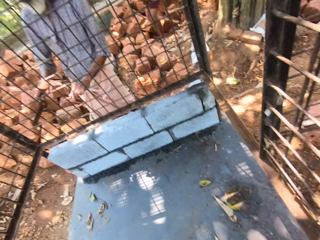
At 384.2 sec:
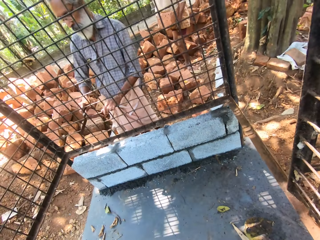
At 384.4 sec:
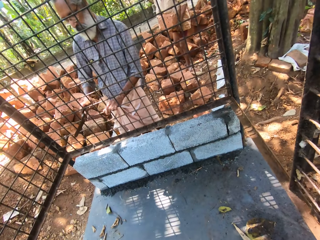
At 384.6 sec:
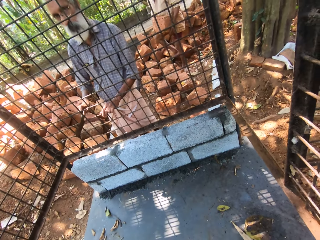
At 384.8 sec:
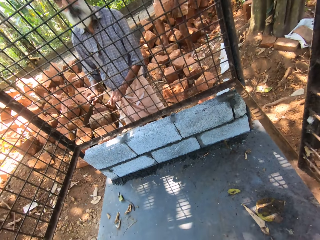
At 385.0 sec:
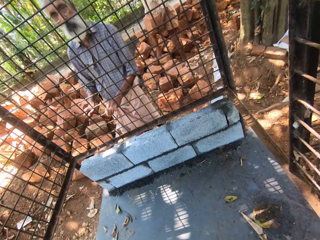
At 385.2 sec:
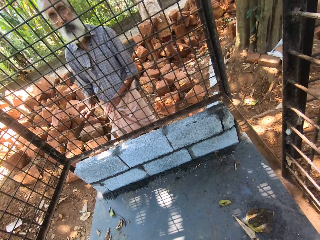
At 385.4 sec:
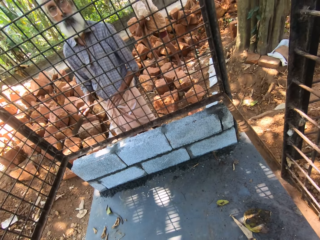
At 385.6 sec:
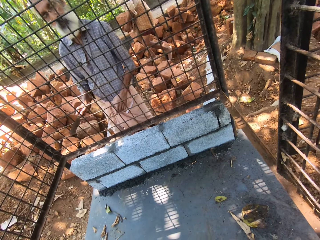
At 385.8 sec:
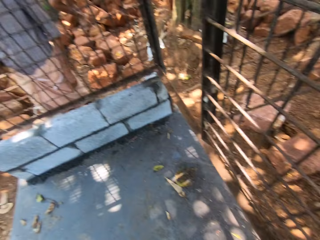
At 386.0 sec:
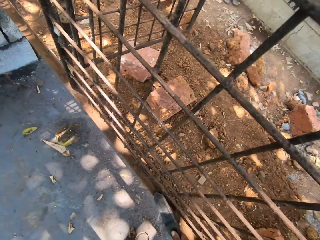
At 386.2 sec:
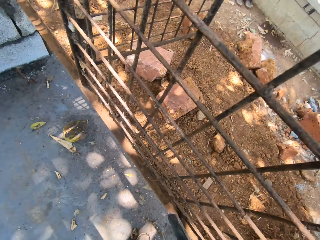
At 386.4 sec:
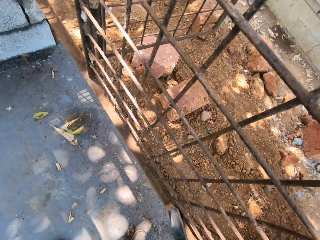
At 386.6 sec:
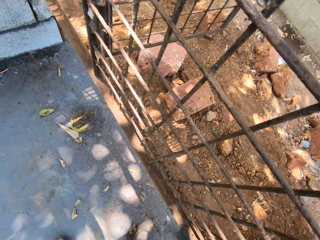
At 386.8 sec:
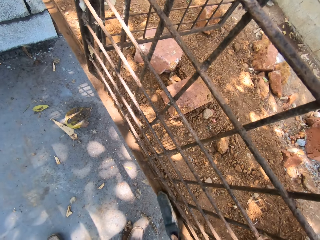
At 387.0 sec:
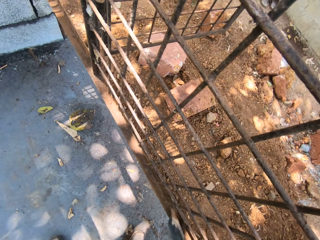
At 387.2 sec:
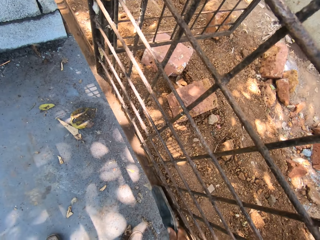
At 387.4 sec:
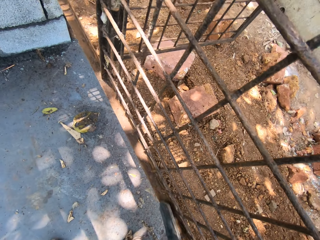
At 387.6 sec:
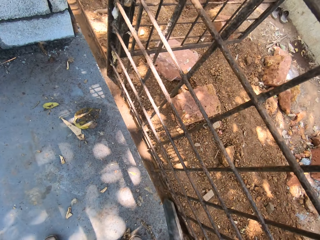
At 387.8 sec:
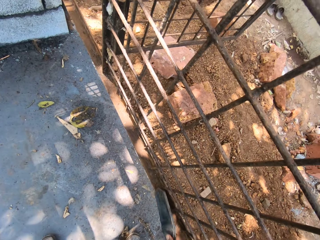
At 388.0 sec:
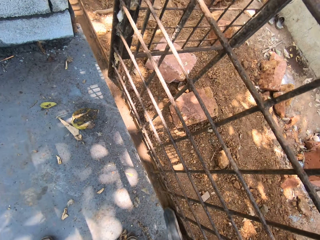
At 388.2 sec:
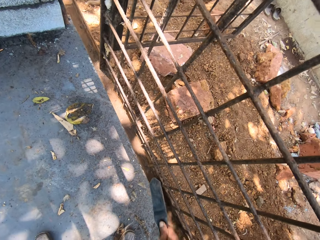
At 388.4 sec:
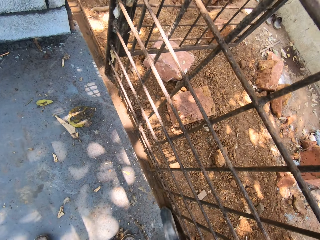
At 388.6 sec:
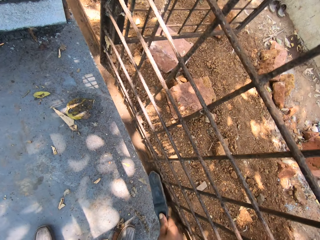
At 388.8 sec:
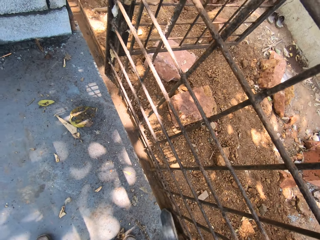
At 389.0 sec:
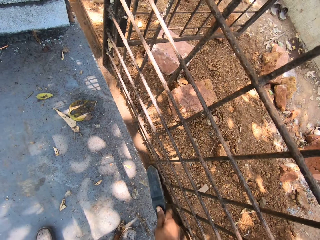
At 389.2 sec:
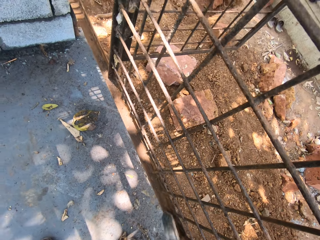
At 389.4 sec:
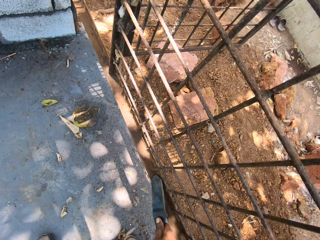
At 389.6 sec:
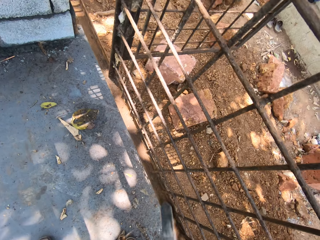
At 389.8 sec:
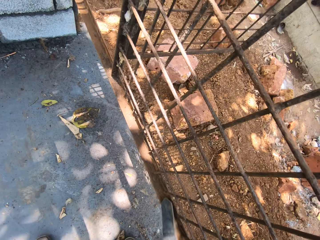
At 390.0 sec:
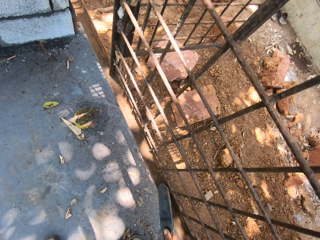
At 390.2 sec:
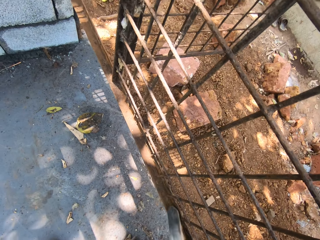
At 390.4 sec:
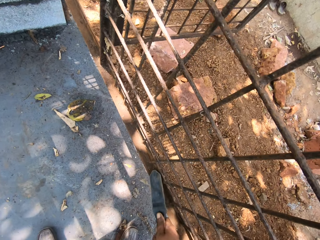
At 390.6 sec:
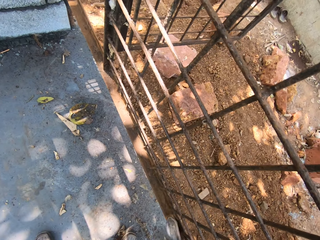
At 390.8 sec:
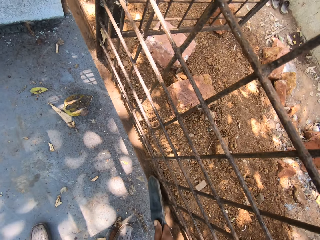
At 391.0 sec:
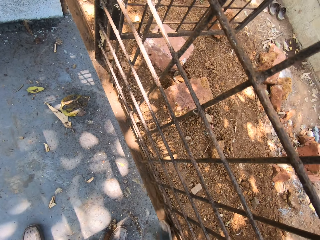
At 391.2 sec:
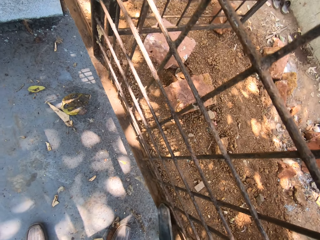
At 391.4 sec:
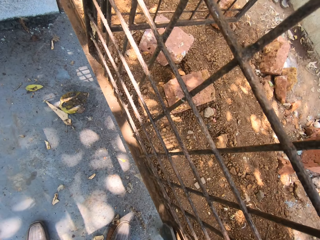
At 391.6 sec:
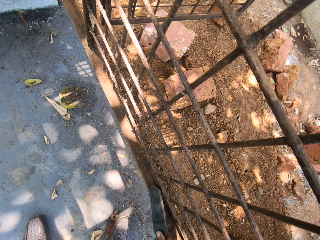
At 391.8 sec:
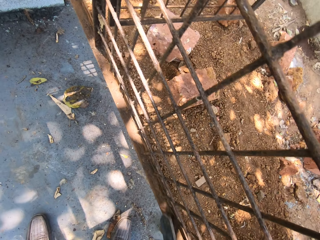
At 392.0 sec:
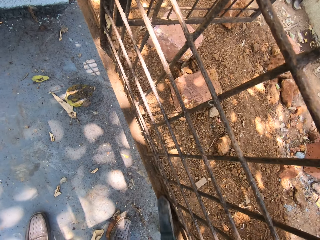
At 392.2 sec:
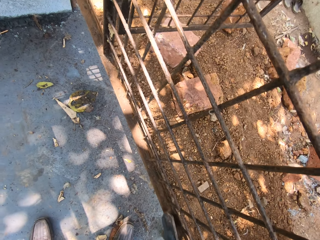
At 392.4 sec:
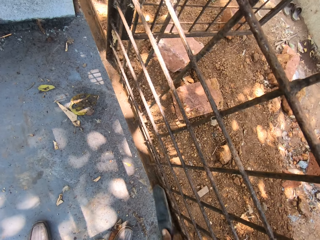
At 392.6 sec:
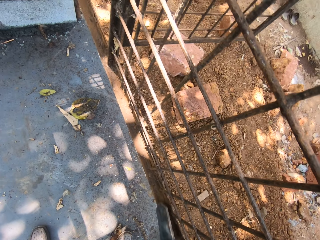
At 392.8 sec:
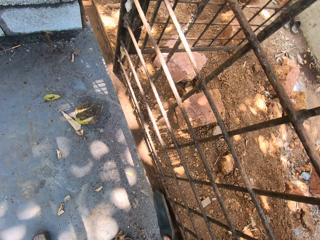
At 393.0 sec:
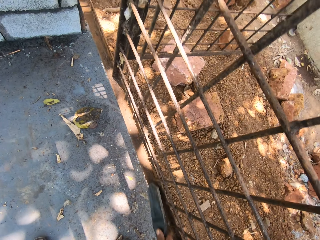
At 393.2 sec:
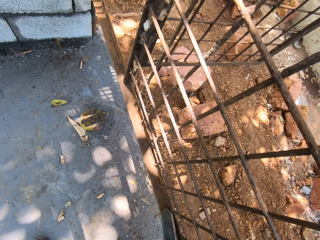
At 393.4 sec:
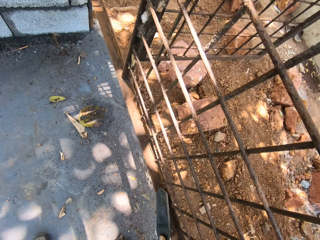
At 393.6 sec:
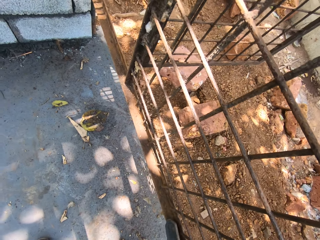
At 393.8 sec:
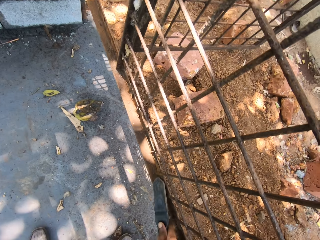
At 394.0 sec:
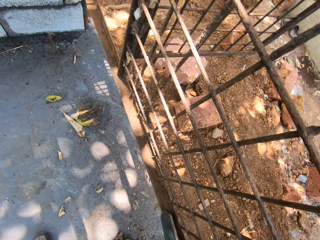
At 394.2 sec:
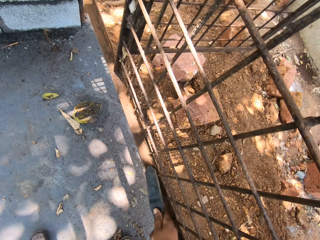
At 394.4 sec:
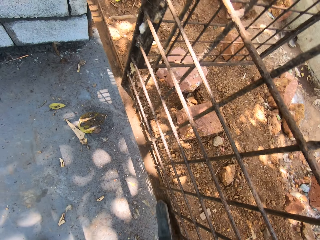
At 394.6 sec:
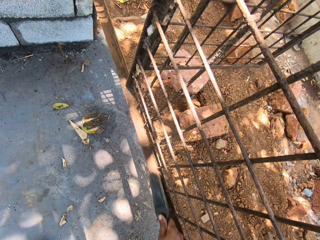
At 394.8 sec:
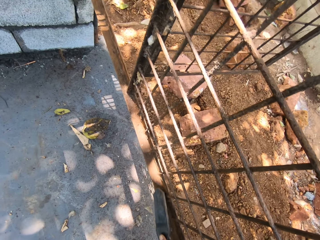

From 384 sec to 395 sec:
The camera wearer talks to a man. They look around. They scrape the dirt off the metal cage. They wipe the metal with a brush. They talk at the construction site. The man talks to the camera wearer.

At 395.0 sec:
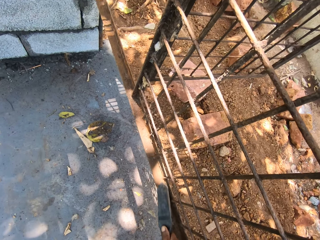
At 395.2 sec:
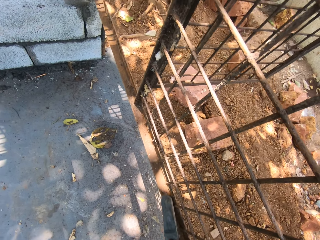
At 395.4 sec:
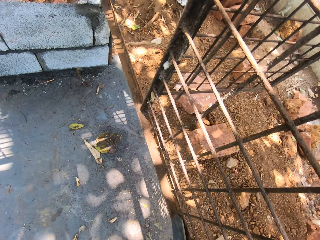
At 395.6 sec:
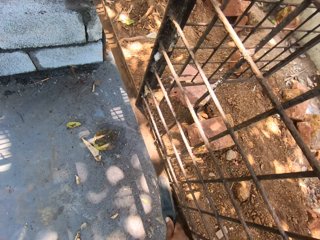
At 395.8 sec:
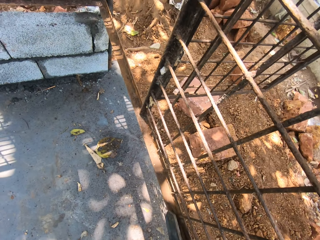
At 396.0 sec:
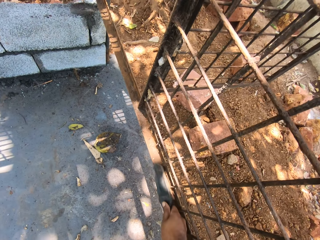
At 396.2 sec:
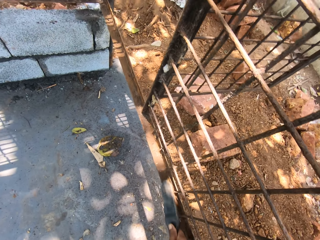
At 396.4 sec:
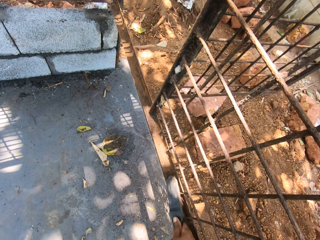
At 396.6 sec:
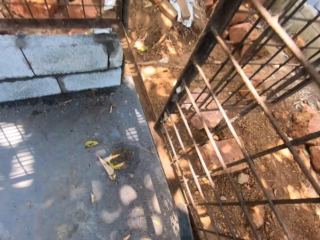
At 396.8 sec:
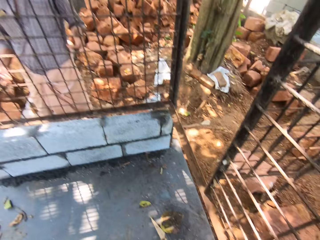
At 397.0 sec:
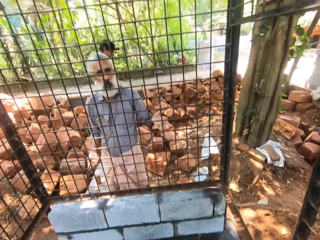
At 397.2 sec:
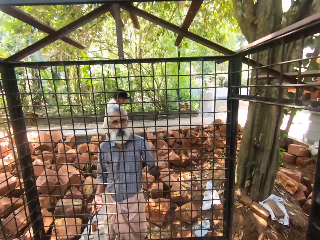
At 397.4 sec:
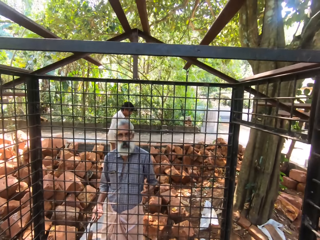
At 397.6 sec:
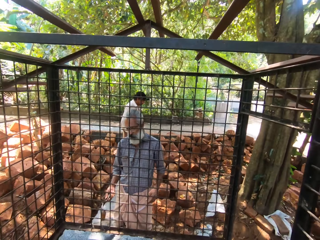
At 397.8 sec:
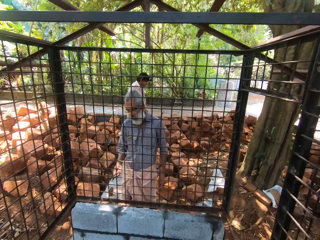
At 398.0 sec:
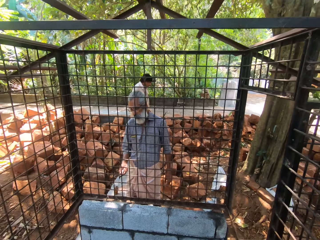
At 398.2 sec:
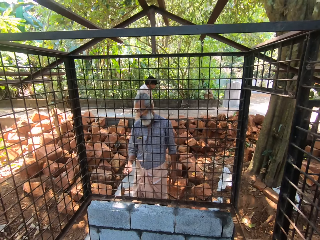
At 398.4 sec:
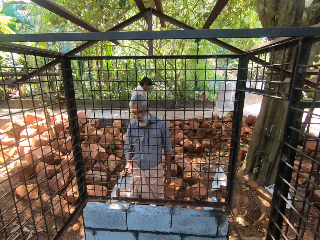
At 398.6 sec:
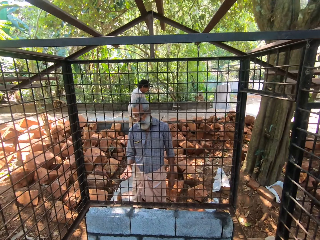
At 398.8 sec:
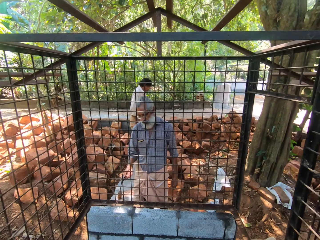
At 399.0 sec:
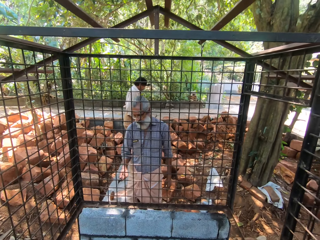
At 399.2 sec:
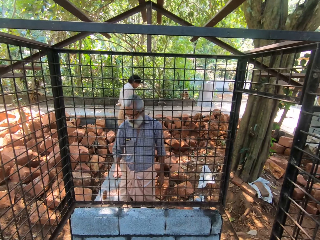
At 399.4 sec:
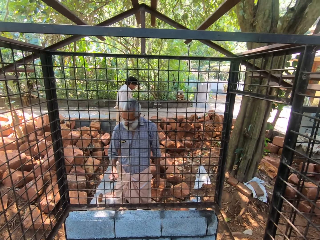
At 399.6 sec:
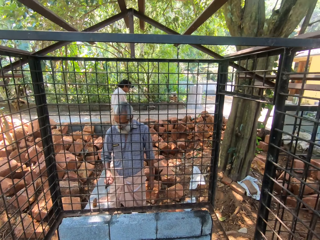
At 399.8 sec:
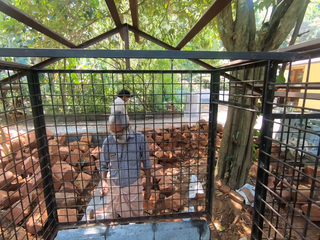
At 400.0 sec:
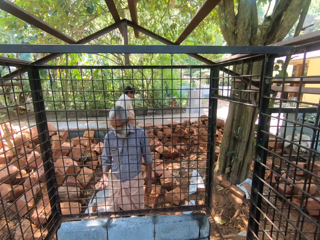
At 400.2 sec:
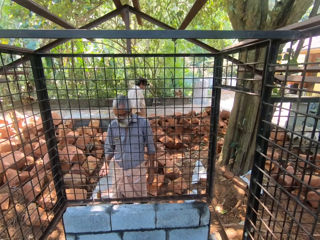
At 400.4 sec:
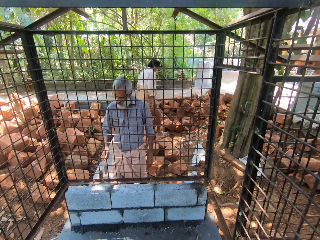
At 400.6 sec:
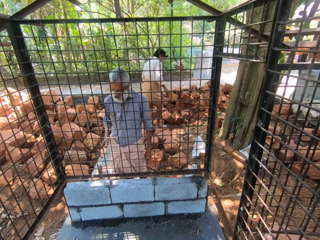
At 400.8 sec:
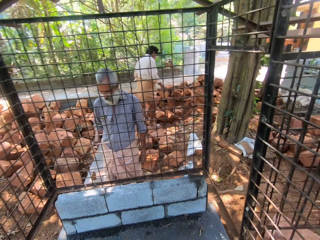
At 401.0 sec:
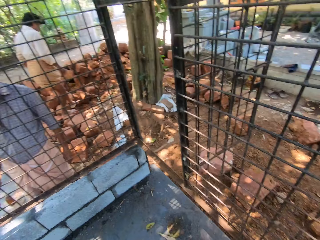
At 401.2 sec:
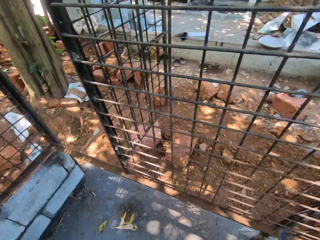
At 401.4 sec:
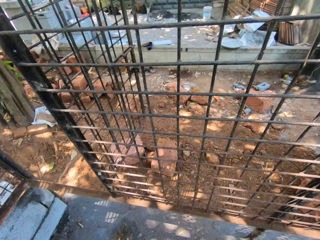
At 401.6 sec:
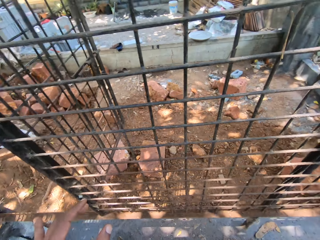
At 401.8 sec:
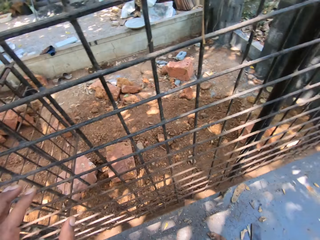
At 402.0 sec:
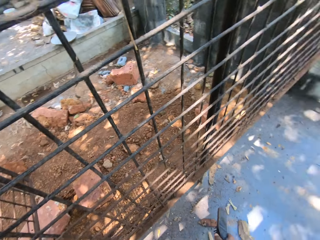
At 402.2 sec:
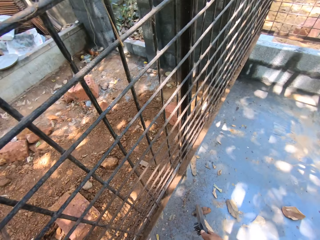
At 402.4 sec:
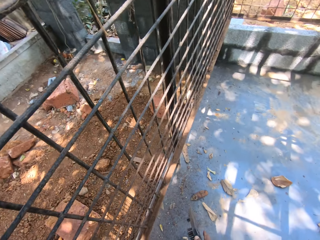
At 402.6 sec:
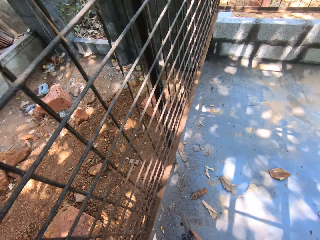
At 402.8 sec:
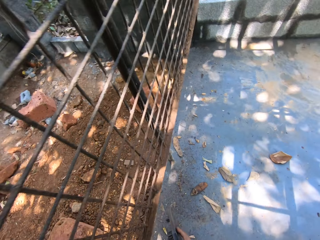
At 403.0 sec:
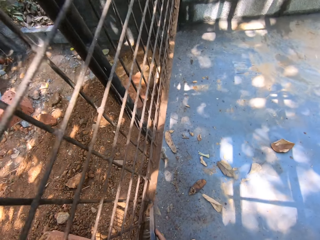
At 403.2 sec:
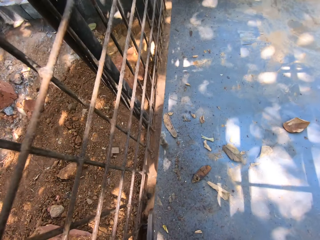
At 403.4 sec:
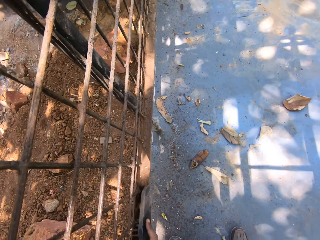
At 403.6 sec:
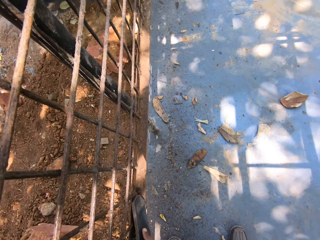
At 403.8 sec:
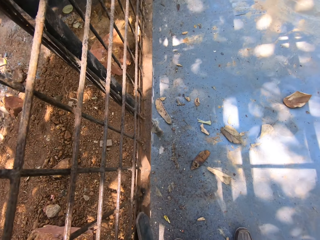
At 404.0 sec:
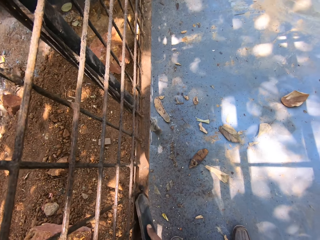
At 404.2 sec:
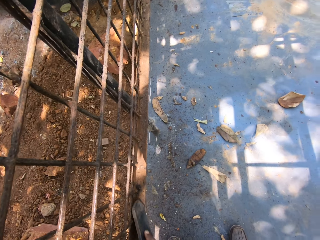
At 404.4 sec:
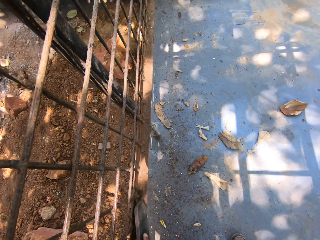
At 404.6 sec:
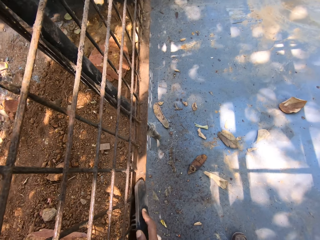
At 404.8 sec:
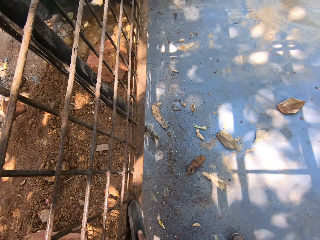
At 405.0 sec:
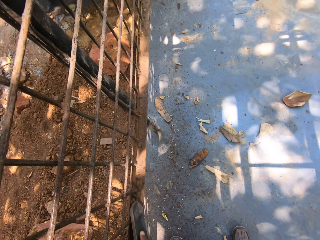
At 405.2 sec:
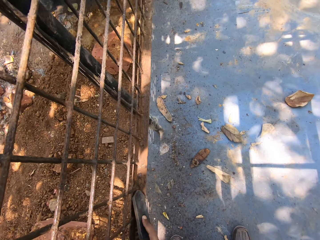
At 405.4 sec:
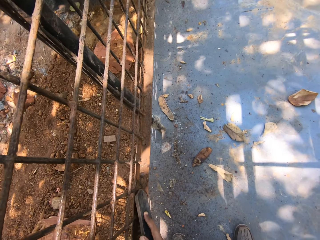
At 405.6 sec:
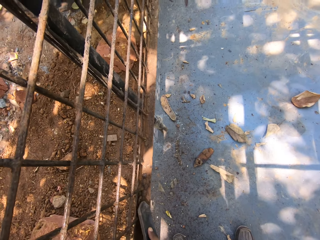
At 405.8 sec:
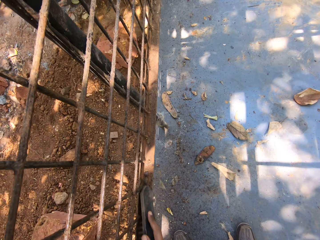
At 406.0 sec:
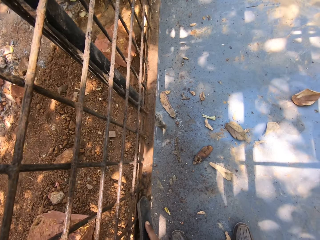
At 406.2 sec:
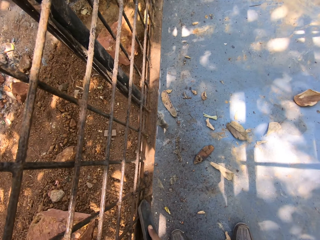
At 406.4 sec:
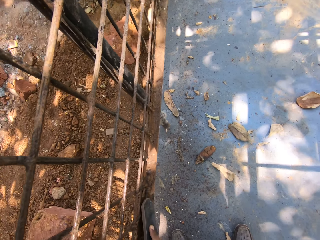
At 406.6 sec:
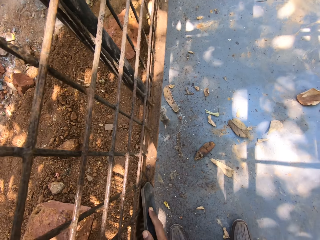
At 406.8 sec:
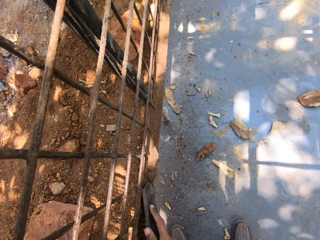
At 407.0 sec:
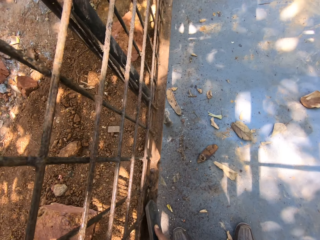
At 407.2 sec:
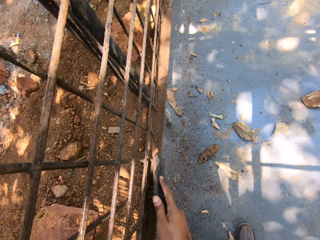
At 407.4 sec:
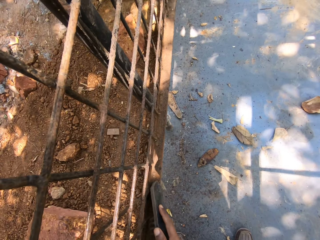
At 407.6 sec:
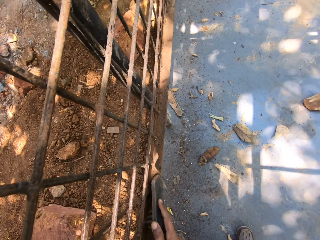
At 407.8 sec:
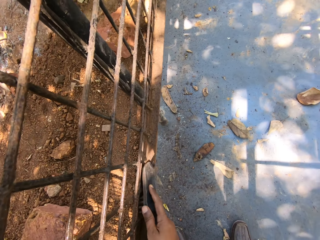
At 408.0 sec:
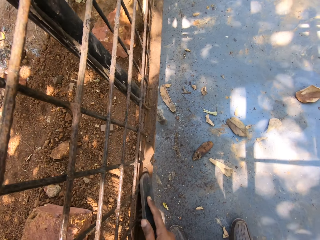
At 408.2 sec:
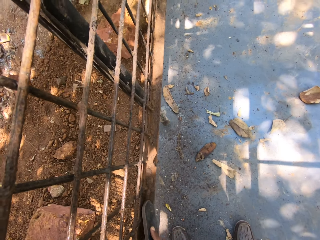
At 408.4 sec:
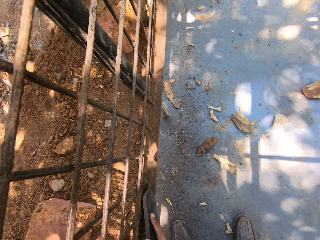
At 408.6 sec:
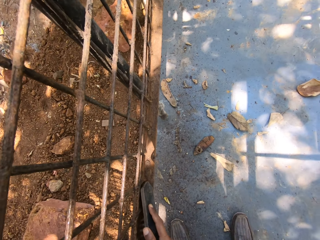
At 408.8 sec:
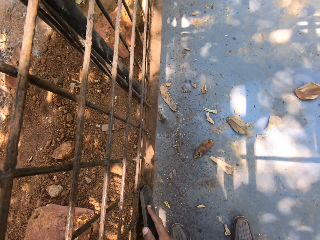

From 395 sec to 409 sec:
The camera wearer looks around and talks to a man. The man talks to the camera wearer. The camera wearer moves at the construction site. They wipe the metal with a brush. They scrape the dirt off the metal cage.
